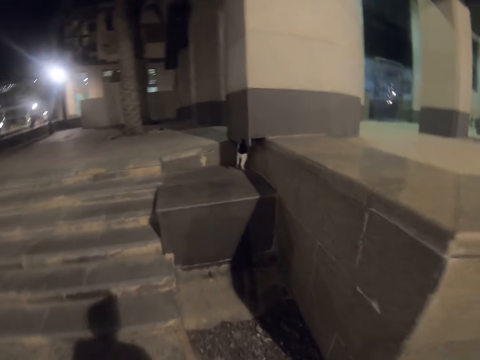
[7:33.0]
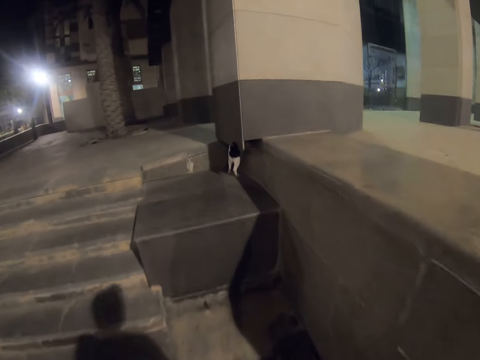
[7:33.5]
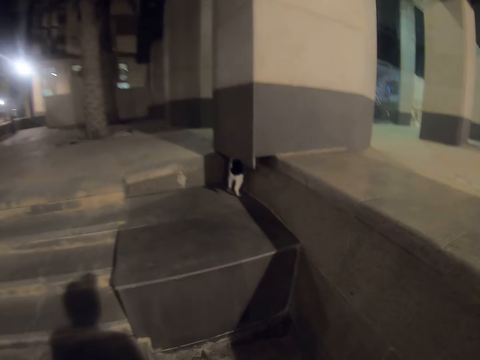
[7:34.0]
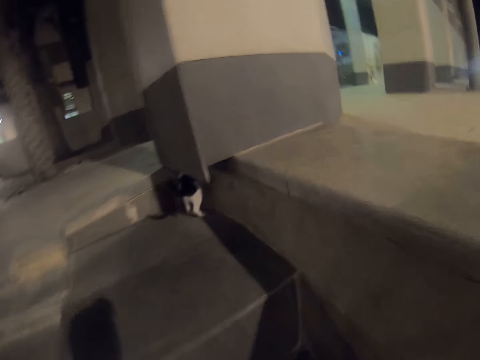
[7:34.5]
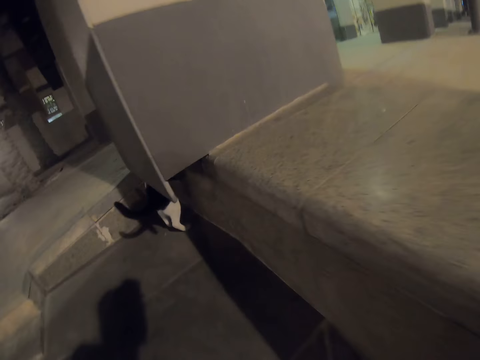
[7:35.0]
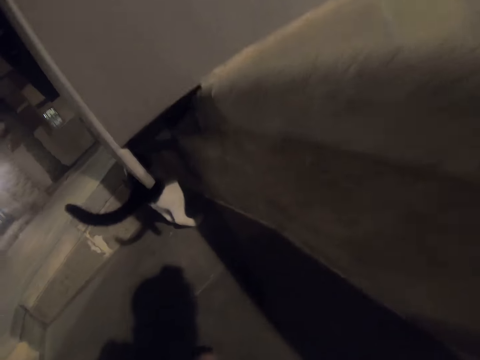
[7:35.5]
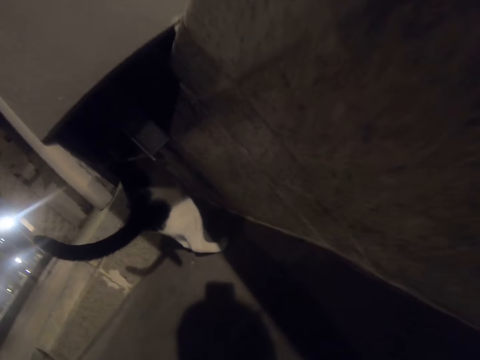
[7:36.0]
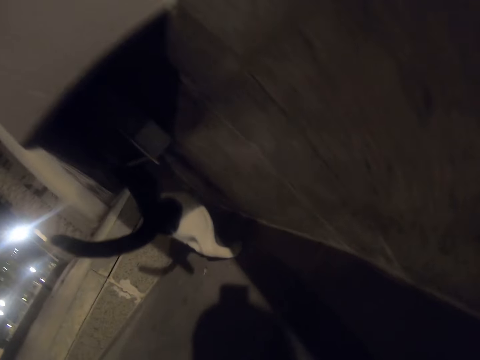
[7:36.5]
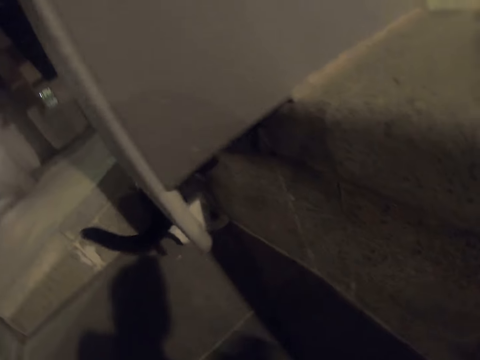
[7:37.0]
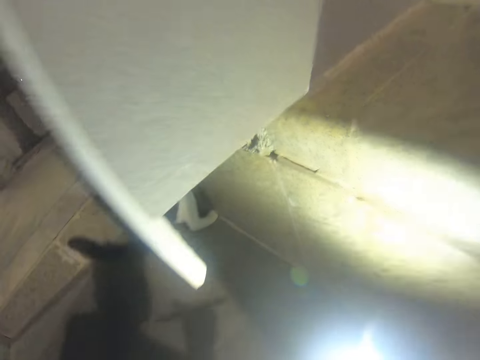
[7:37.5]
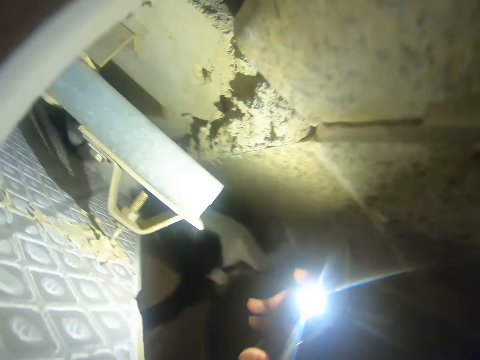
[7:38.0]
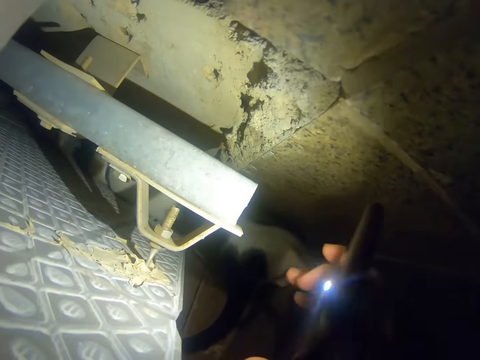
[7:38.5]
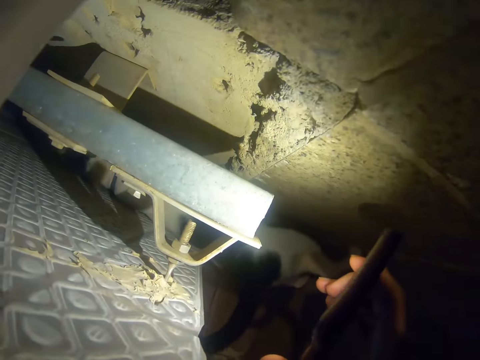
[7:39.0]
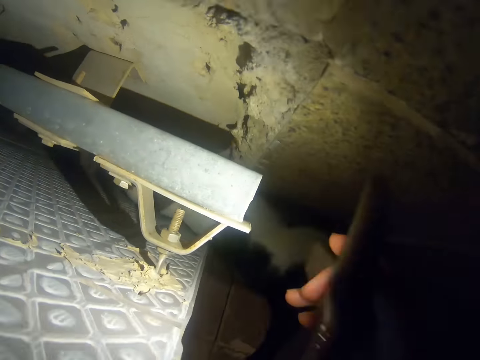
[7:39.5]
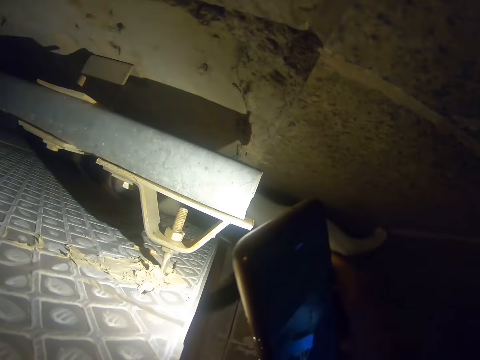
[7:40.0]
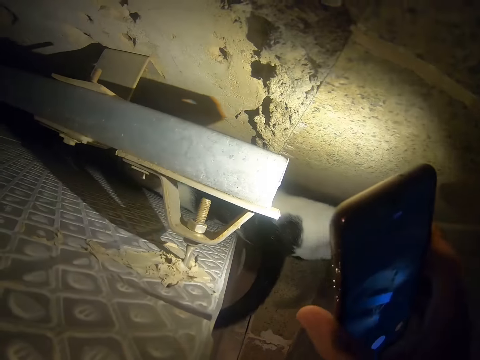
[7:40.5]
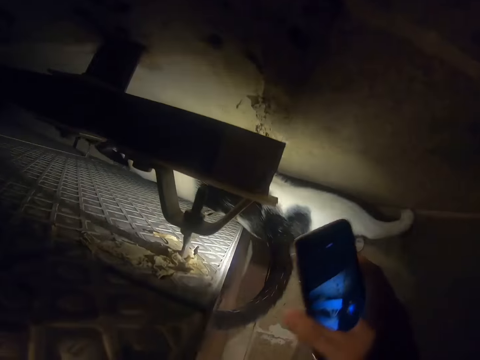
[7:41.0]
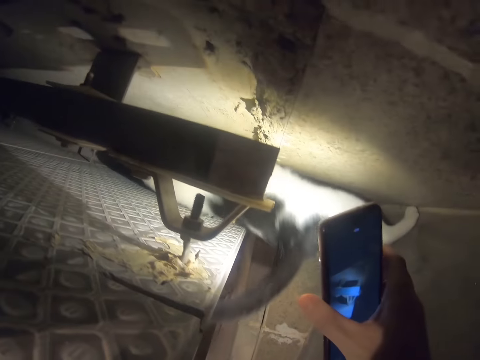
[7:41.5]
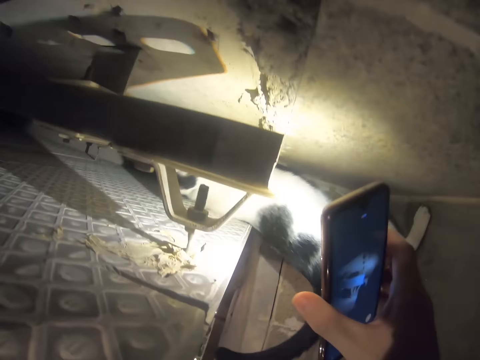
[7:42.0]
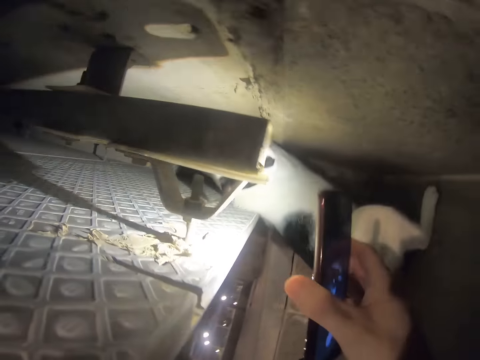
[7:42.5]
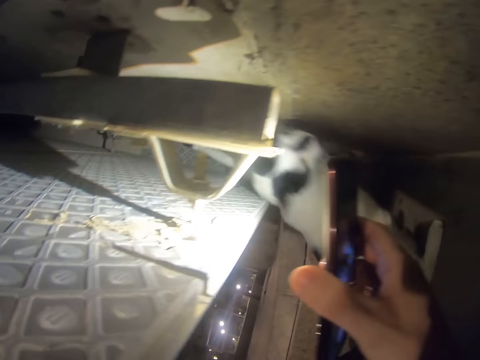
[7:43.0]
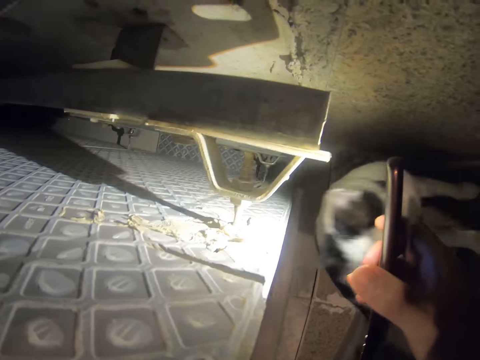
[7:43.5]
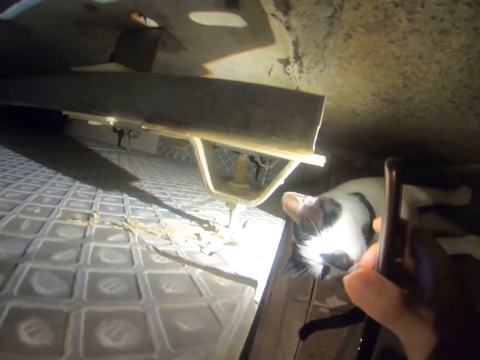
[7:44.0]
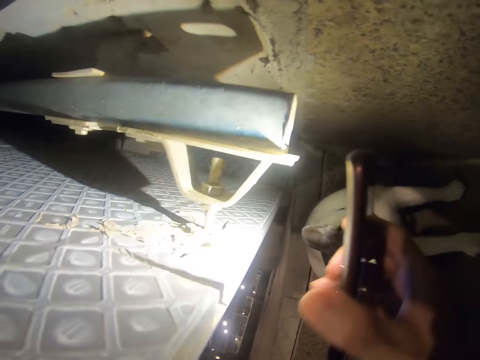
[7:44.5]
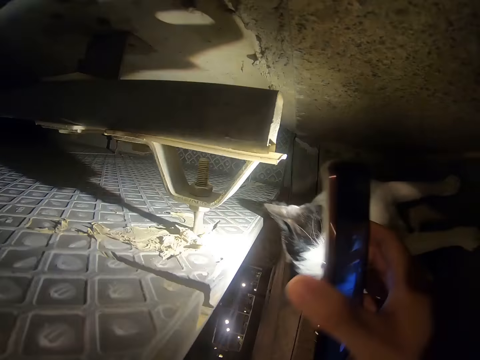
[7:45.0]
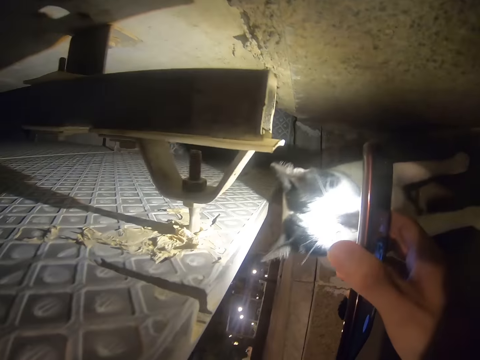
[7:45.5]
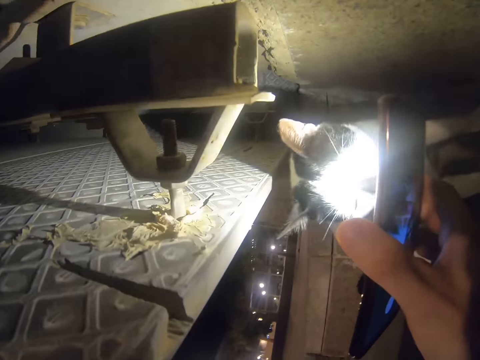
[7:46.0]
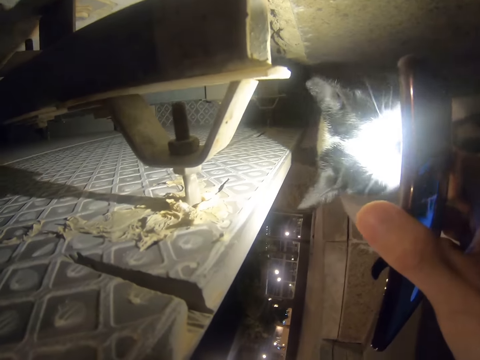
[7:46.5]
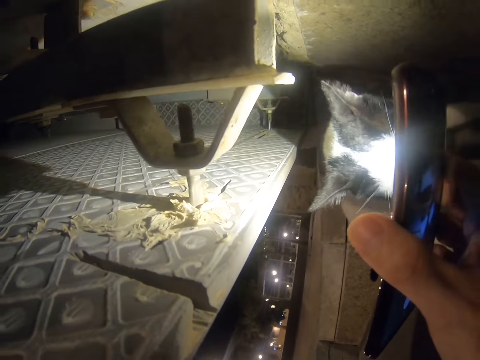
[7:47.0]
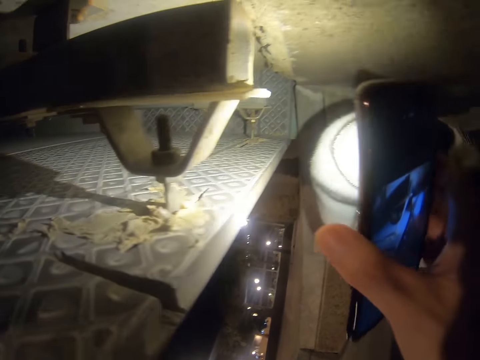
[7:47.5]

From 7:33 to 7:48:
The camera wearer lights at the cat. They torch the cat.

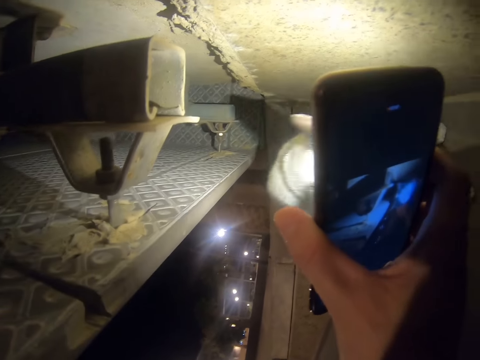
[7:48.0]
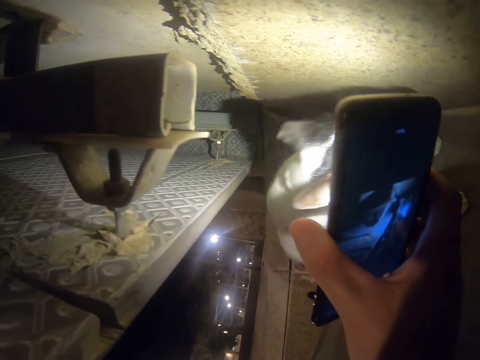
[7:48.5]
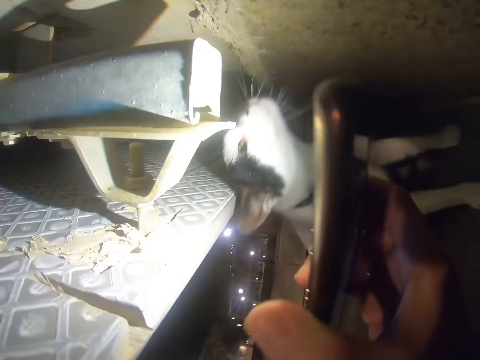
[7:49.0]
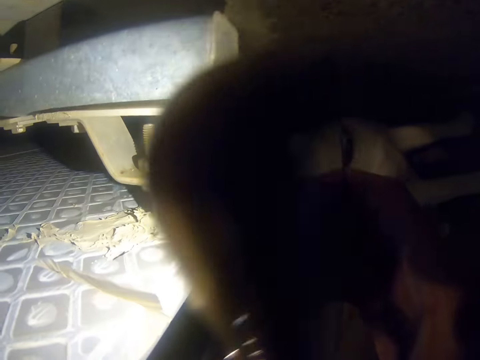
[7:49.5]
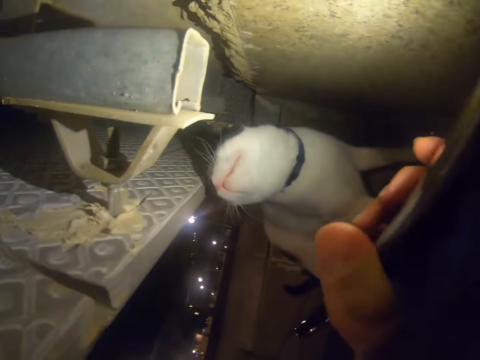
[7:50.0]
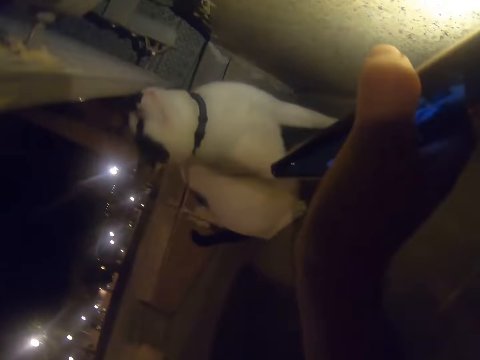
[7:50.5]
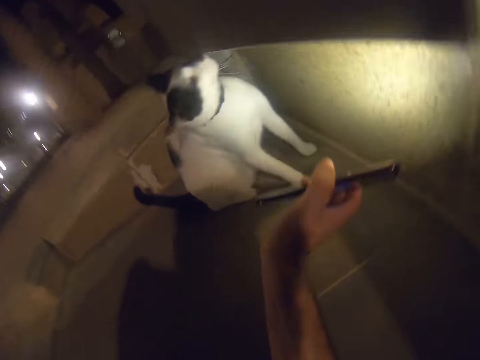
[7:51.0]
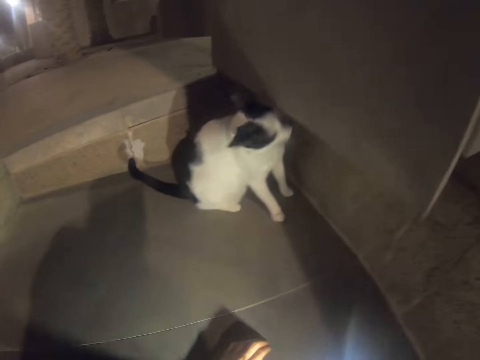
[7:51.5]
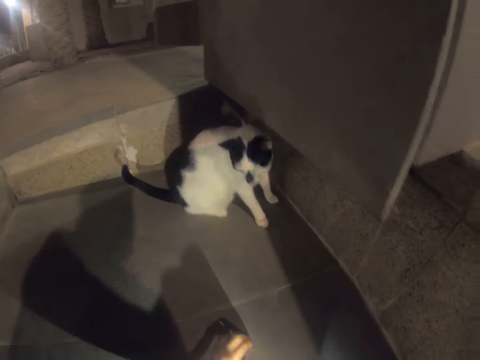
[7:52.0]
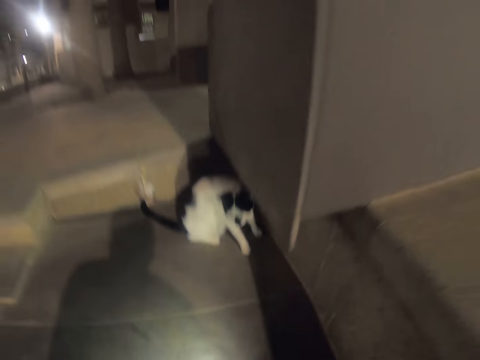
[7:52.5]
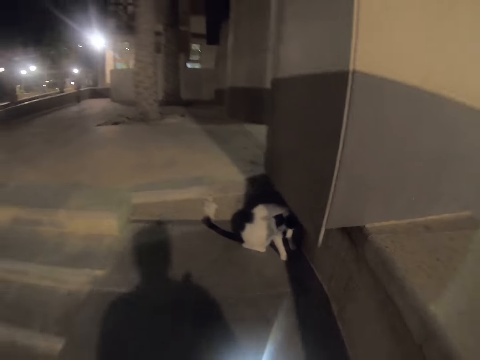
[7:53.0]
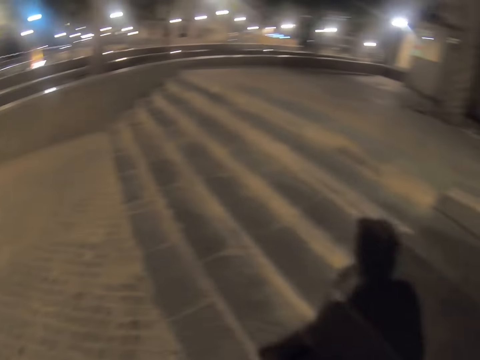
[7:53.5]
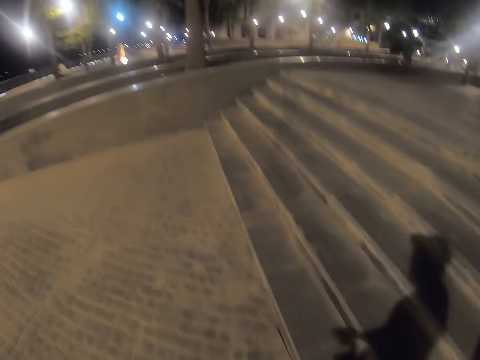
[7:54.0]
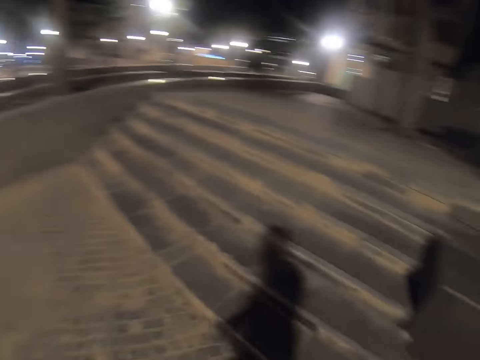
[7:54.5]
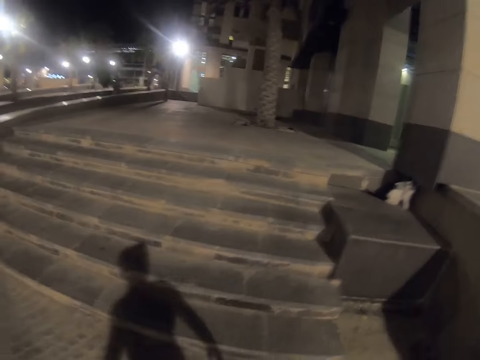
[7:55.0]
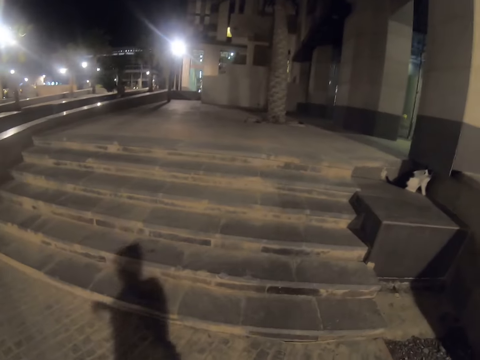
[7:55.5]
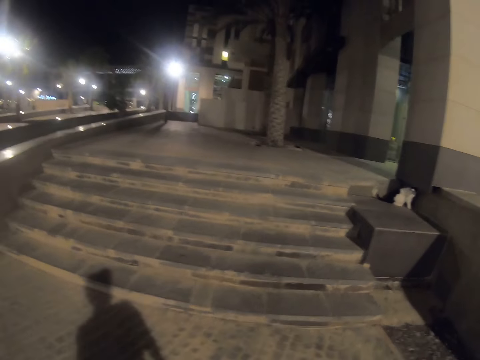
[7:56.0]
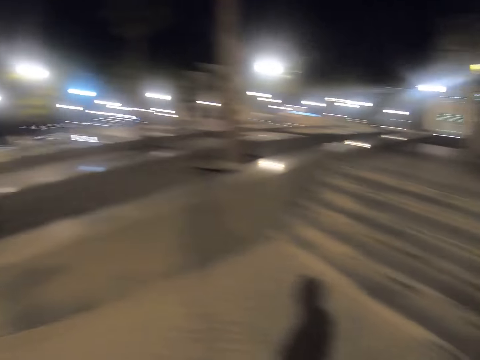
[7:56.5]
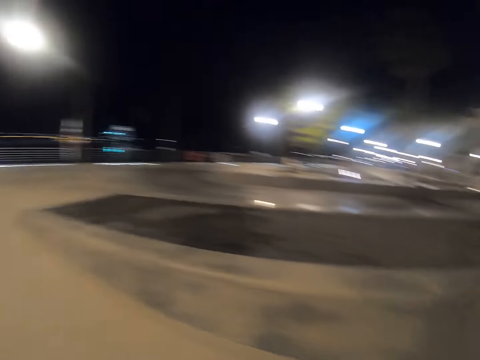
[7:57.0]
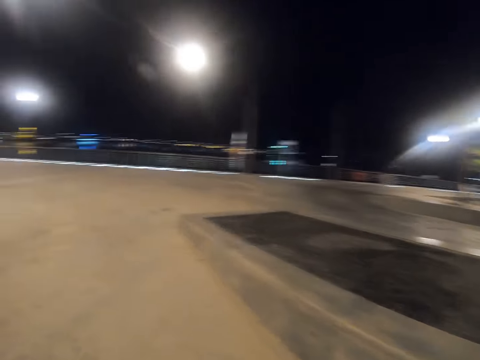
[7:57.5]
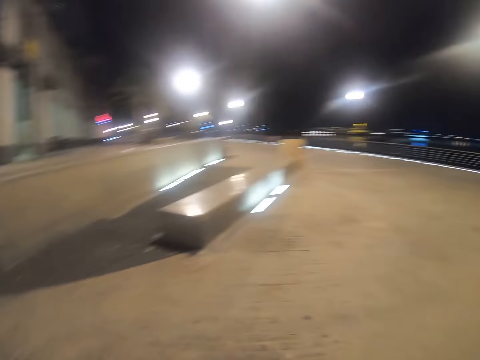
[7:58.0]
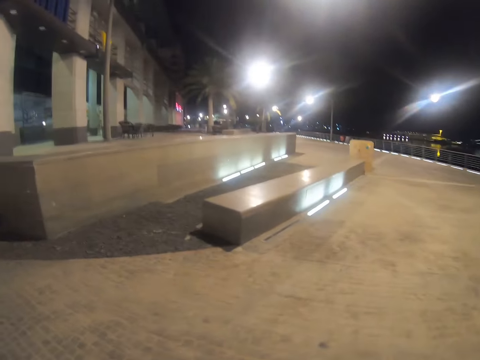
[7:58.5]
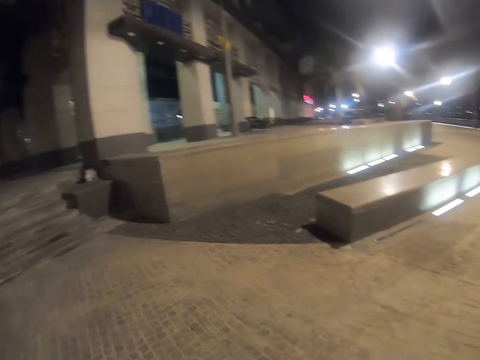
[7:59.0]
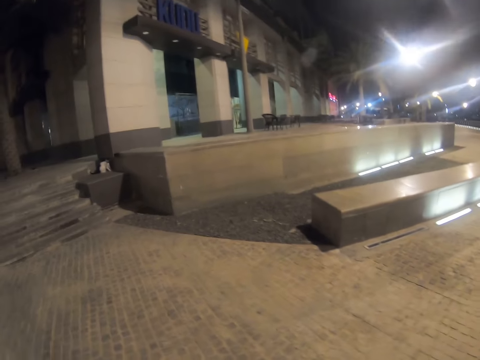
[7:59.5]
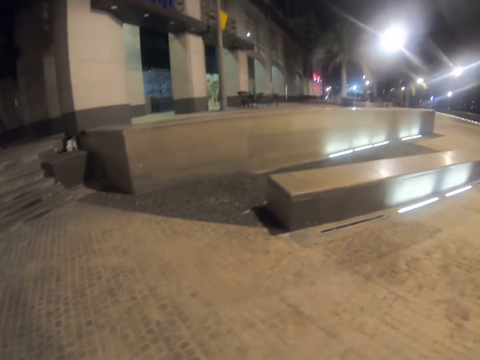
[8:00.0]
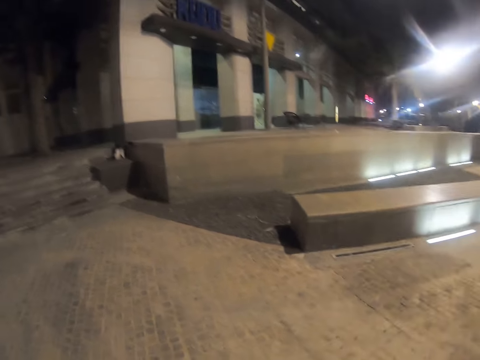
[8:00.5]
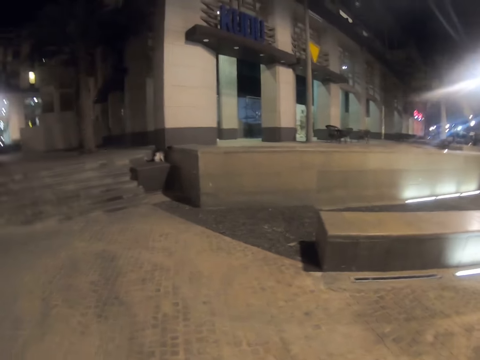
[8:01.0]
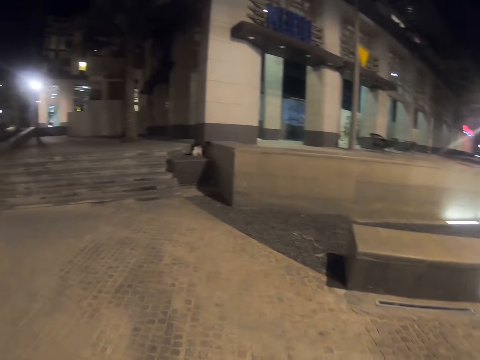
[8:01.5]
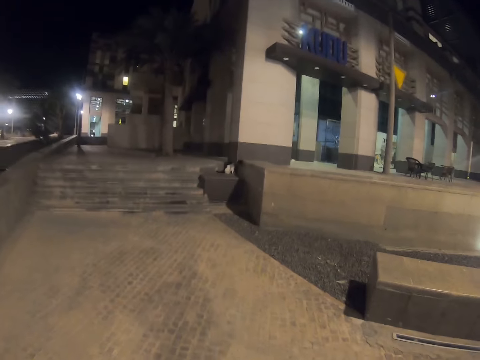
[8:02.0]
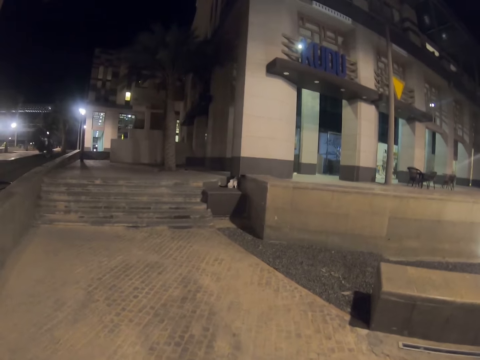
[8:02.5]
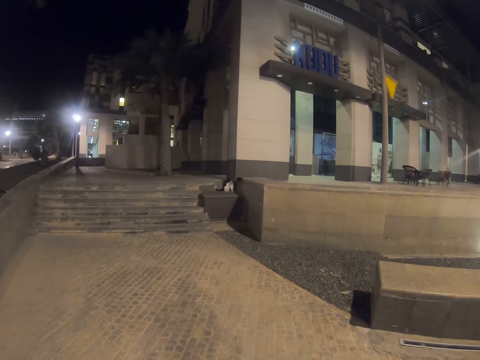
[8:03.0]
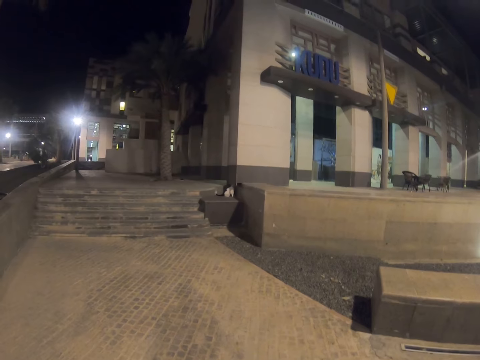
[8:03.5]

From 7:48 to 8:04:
The camera wearer turns off the flashlight. They walk on the pavement. They turn around the walkway. They stare at the cat.
